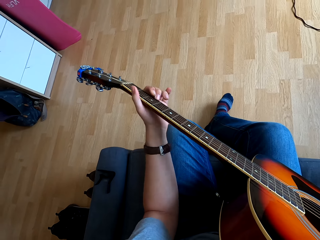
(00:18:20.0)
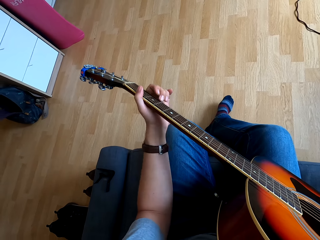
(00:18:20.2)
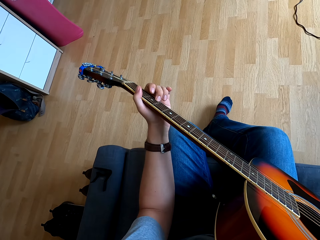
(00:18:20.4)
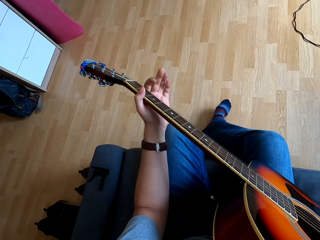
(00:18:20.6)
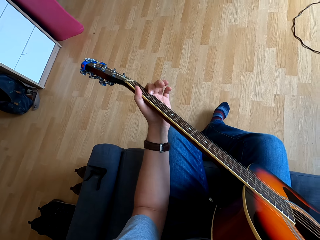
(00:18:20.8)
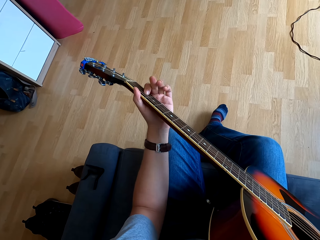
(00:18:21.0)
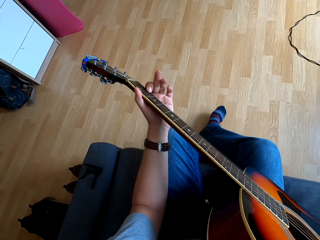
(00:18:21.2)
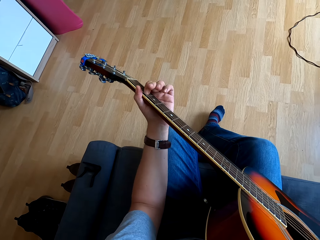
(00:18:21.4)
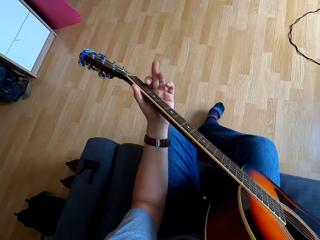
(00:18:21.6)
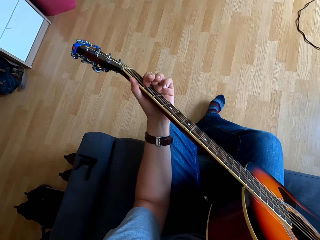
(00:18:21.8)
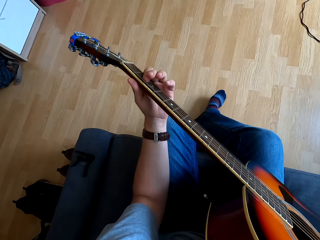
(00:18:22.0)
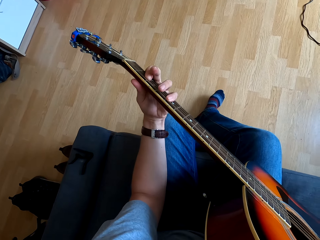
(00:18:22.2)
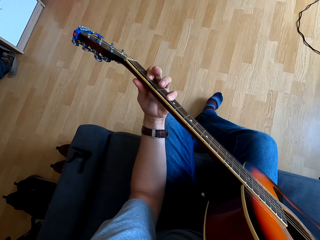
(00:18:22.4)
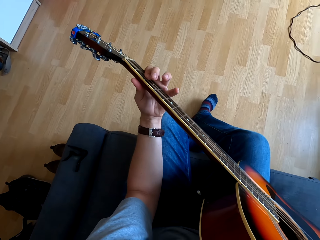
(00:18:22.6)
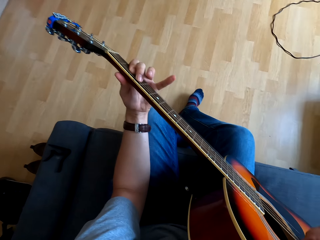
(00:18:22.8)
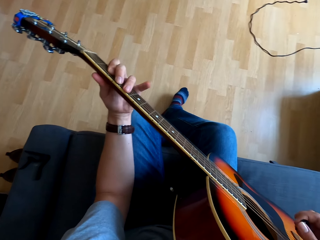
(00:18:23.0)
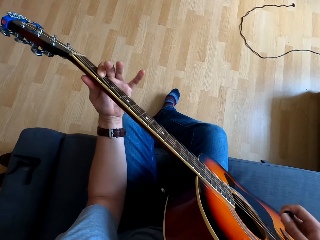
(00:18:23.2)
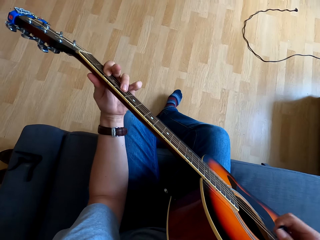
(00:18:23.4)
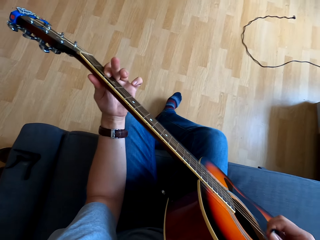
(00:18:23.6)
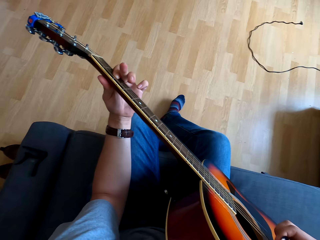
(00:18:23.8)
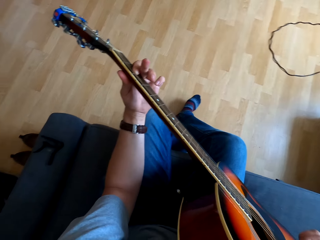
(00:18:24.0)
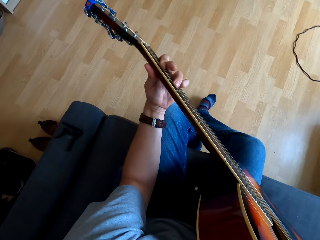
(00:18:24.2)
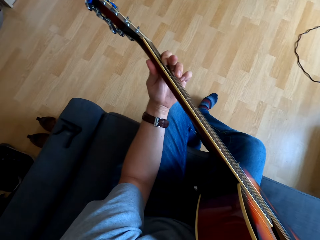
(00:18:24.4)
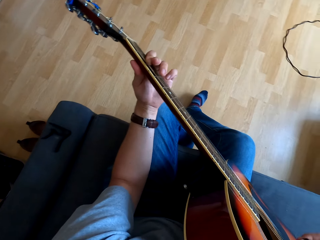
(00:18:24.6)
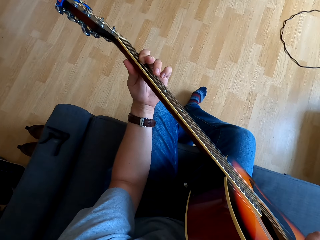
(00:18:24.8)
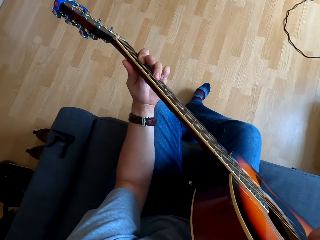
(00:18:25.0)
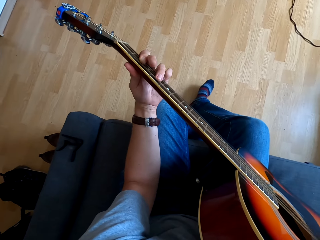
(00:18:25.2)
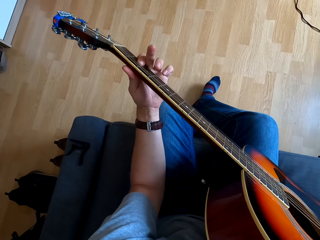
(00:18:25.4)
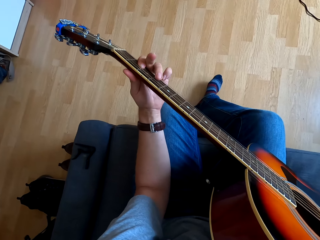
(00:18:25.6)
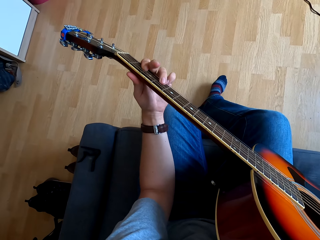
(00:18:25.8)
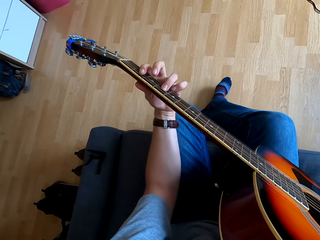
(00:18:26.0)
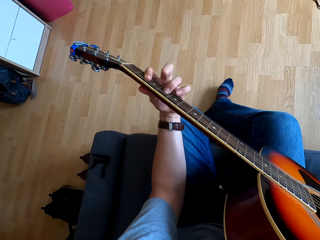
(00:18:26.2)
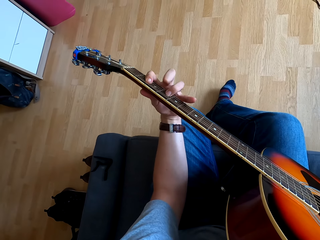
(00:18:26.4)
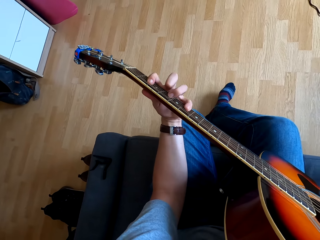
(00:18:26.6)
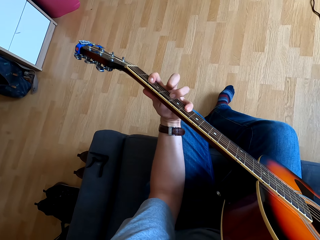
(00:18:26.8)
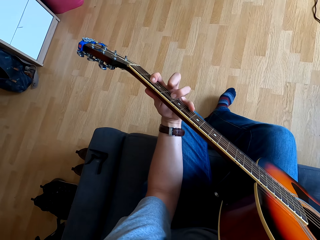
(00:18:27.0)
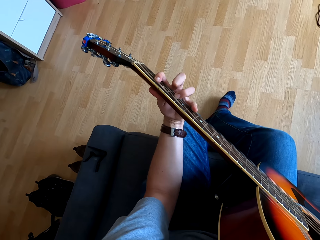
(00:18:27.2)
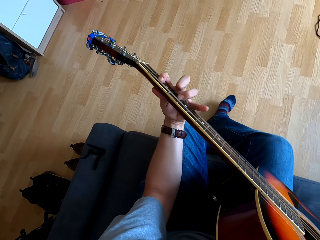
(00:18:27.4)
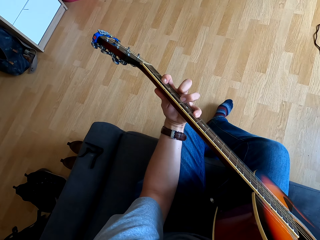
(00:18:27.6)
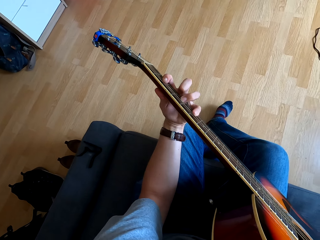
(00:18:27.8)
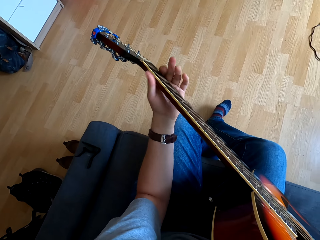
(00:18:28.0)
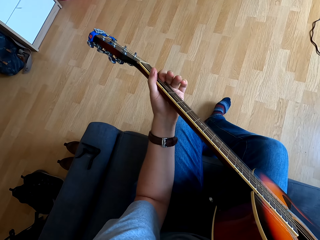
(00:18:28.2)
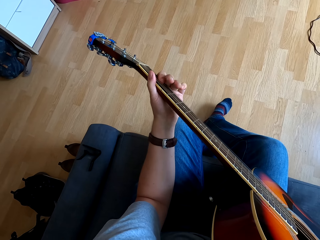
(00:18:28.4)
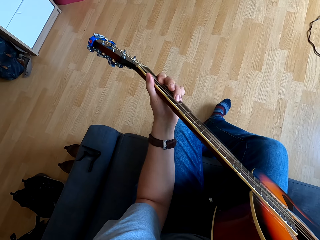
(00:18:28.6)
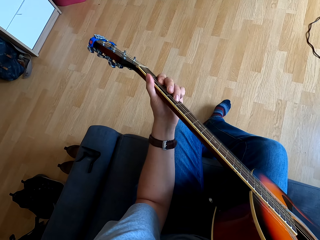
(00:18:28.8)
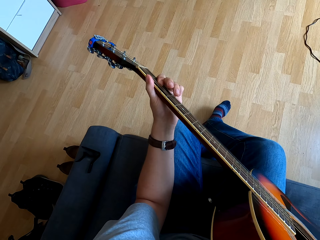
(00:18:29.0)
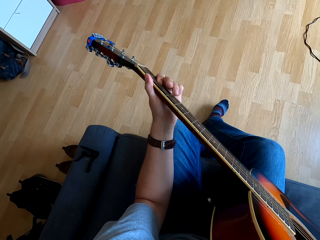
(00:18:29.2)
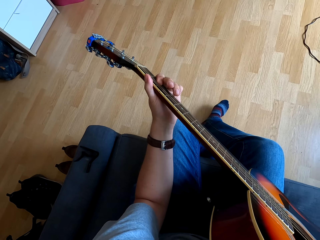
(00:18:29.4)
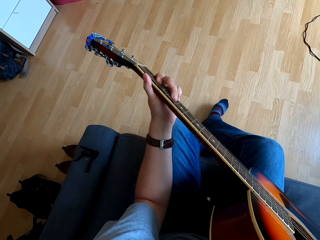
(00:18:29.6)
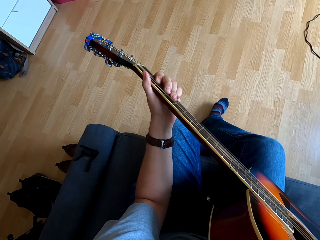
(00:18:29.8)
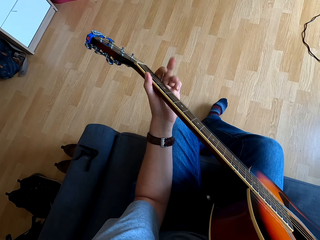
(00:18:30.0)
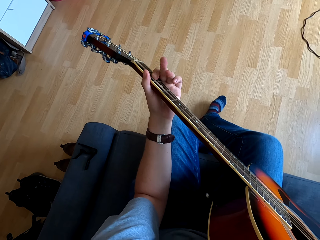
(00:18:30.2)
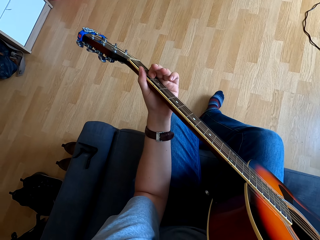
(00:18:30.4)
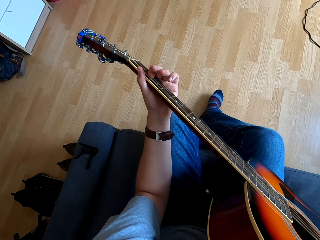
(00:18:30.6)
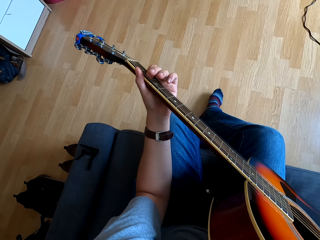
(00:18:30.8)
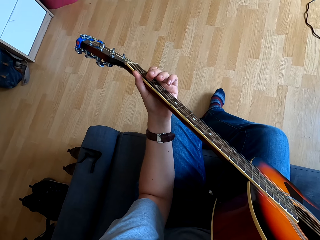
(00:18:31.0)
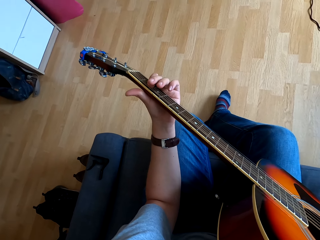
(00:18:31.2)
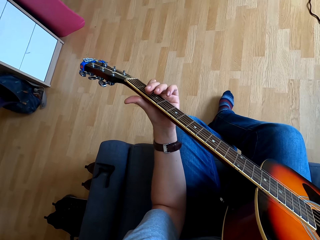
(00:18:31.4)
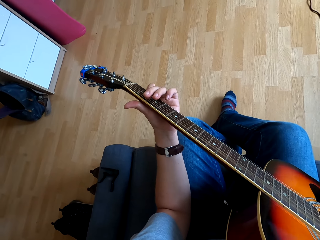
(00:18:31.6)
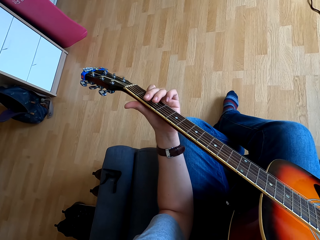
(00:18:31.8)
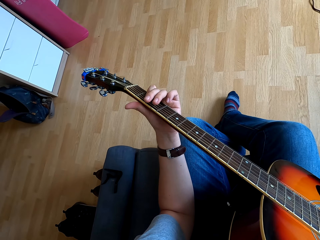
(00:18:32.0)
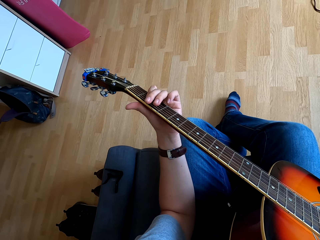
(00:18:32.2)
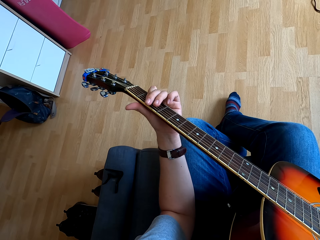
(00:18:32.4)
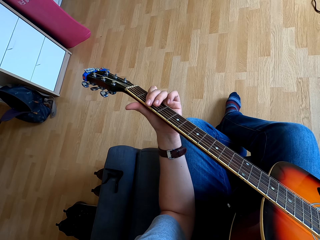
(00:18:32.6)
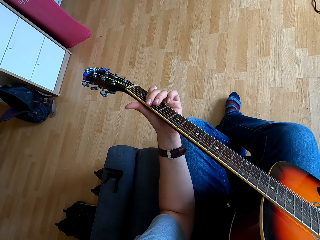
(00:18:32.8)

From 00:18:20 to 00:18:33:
The camera wearer shakes a leg.

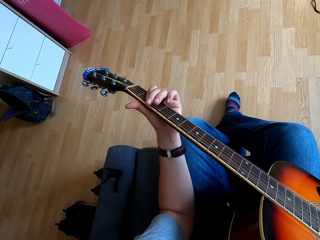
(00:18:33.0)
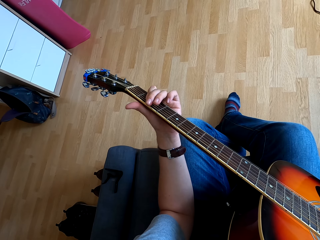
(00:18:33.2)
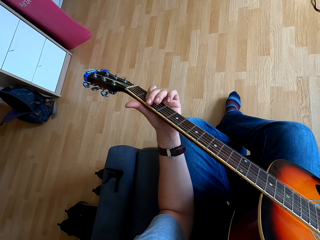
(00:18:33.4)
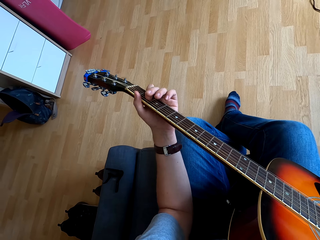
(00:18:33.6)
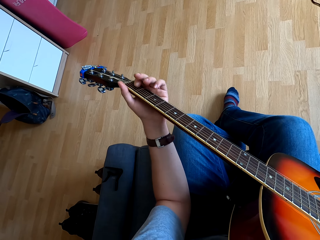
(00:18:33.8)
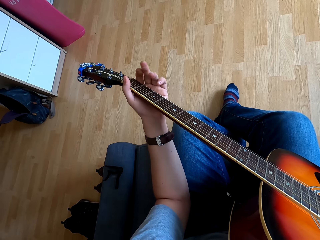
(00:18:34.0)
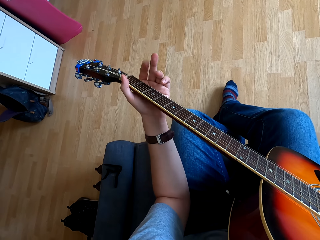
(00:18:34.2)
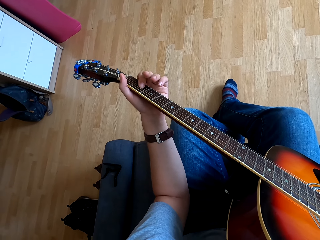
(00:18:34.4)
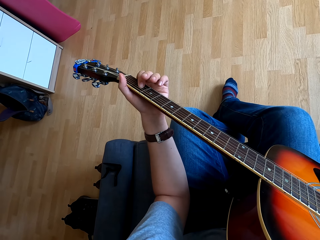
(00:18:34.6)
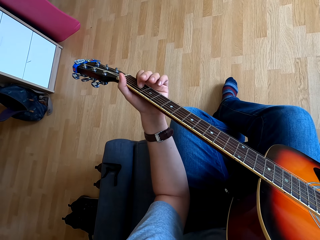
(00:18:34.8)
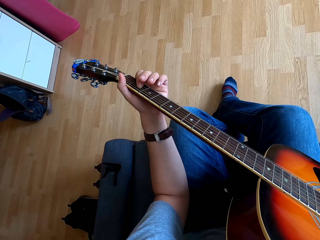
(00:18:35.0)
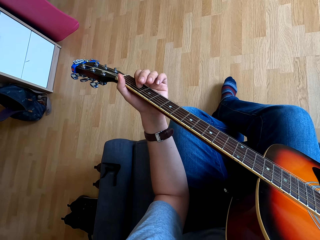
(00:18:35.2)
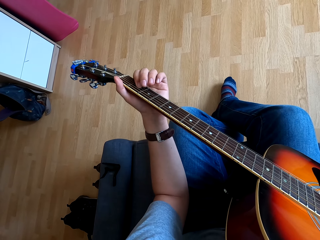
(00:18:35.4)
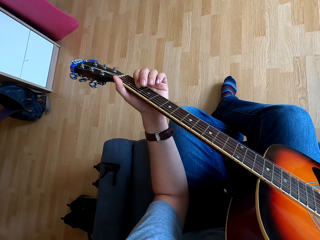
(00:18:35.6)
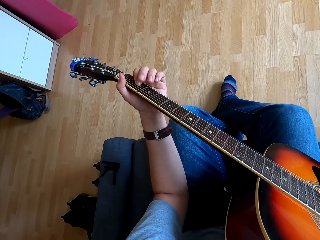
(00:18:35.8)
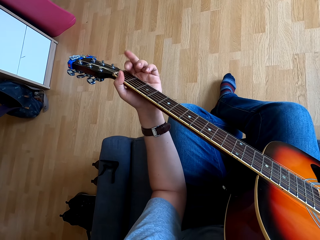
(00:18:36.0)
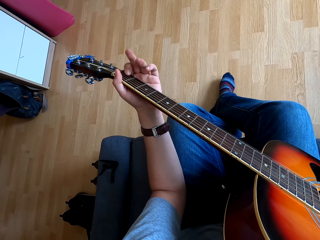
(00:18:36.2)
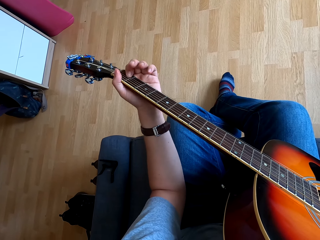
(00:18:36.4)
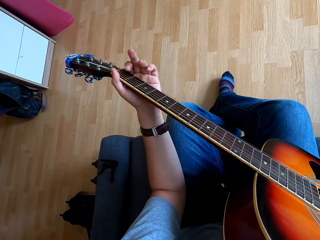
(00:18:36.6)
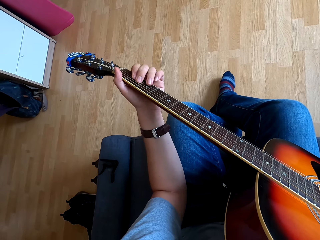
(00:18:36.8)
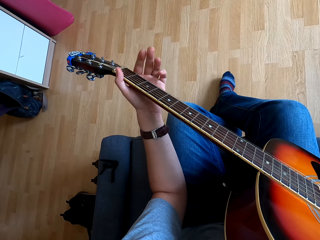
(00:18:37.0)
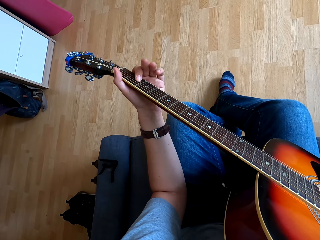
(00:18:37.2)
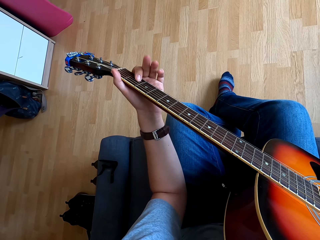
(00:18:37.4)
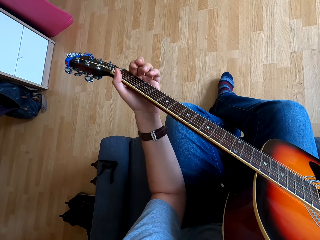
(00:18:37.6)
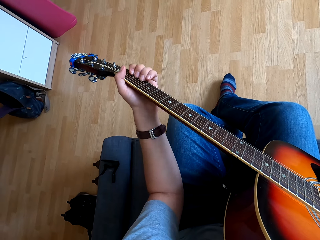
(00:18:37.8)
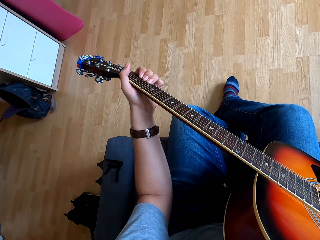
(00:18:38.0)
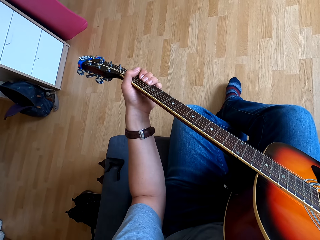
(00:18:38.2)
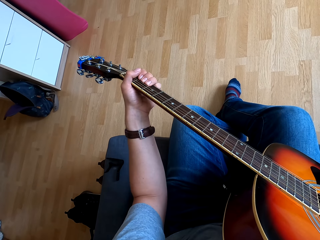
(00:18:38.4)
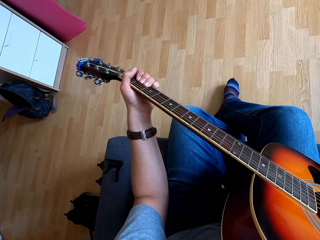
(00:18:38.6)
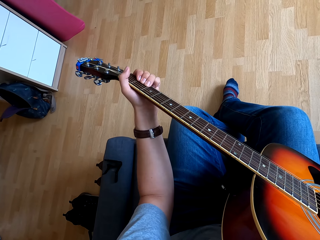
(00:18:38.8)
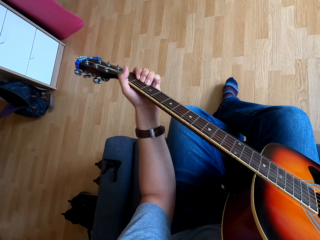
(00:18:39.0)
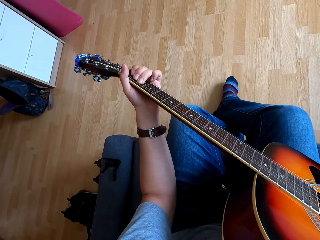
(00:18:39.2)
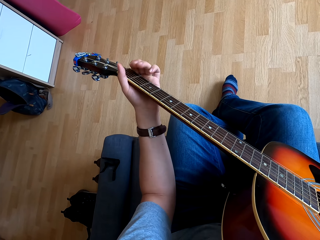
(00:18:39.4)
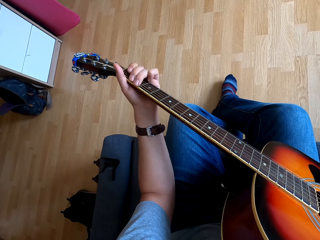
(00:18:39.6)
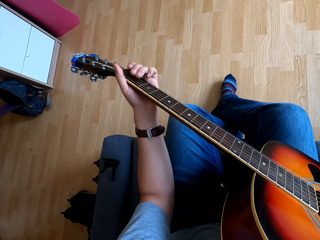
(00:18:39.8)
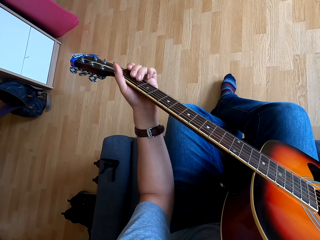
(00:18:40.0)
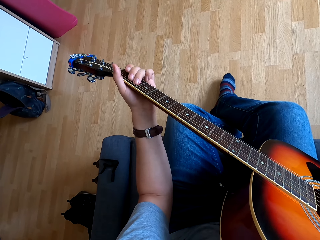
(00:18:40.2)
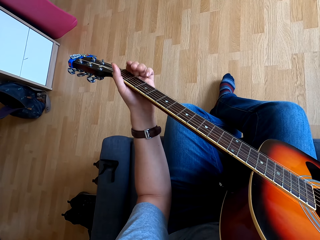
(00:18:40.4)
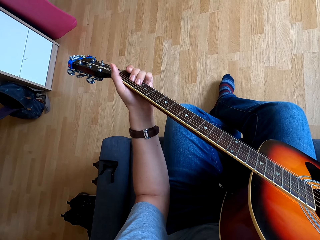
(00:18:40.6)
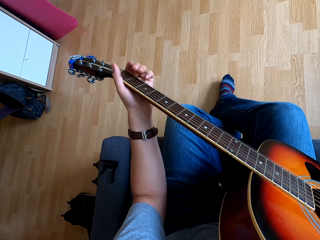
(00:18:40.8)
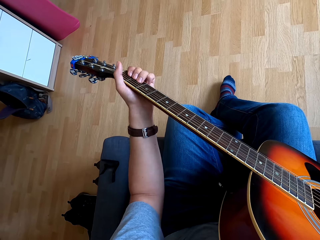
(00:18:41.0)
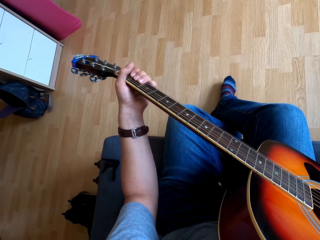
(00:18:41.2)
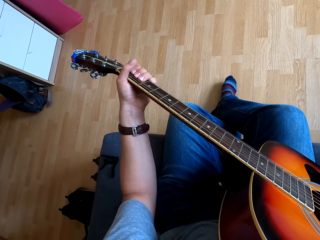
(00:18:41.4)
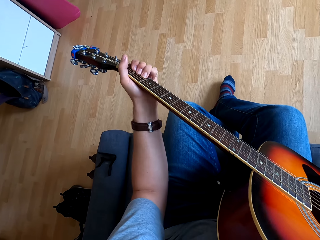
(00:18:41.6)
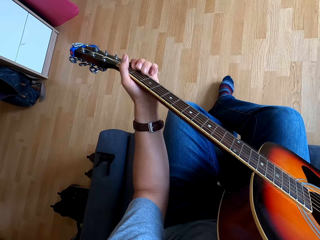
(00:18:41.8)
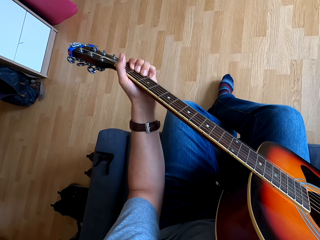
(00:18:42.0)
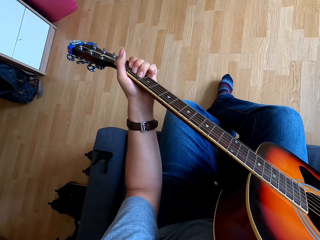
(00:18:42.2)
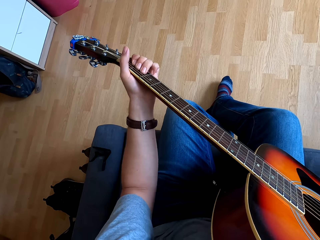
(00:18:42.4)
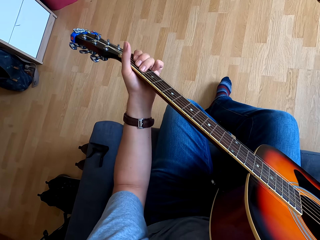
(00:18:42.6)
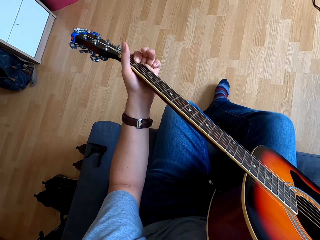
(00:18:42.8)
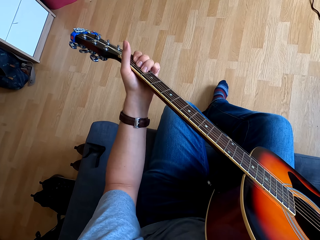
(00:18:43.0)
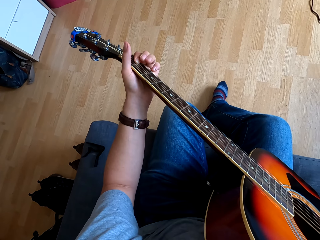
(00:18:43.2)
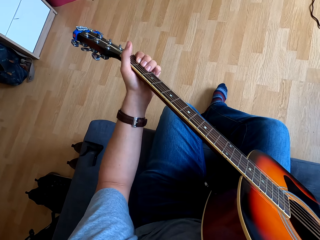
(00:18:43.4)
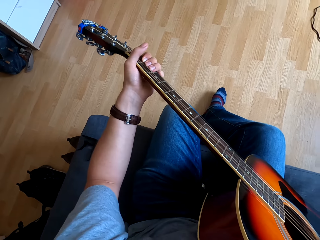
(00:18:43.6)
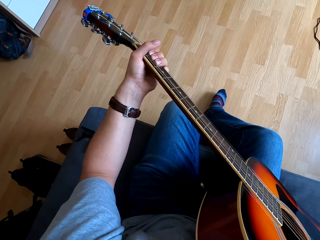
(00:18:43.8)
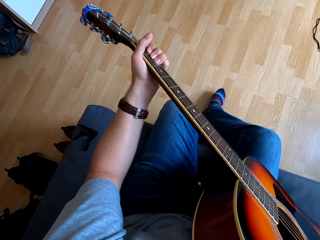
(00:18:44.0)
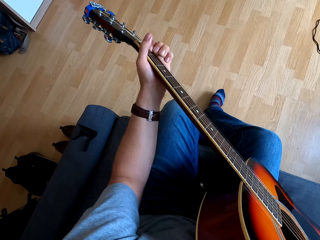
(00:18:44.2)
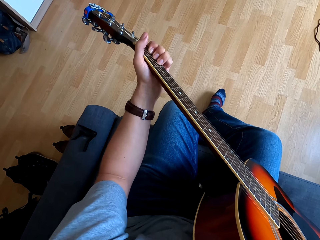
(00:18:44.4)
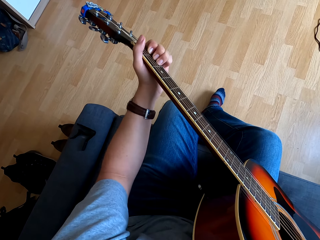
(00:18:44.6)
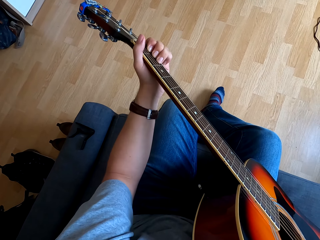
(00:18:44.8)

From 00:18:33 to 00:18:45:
The camera wearer plays the guitar.
